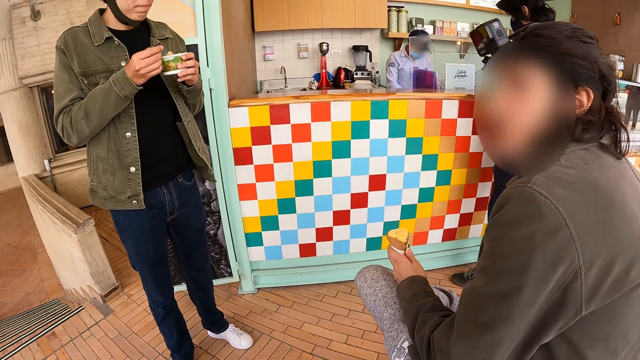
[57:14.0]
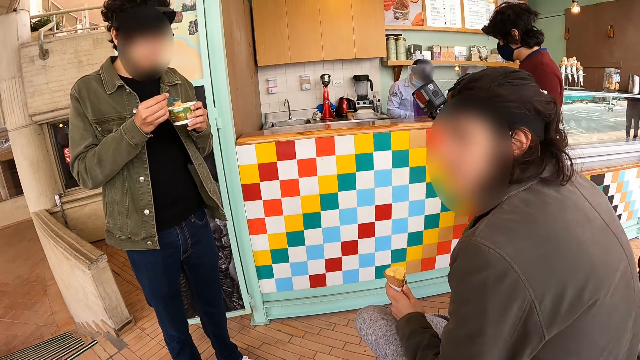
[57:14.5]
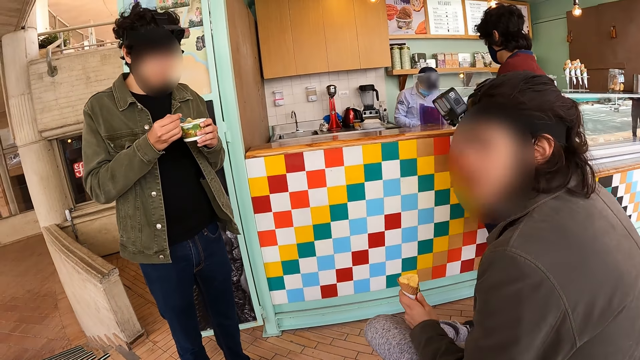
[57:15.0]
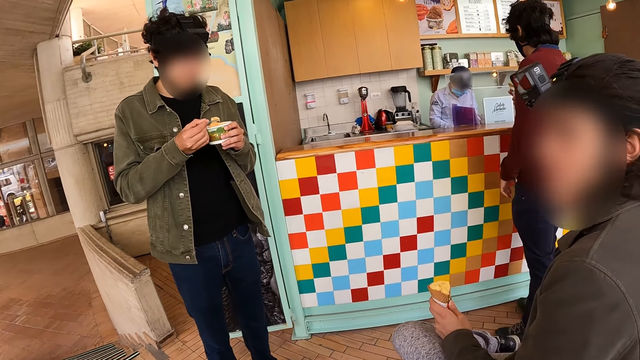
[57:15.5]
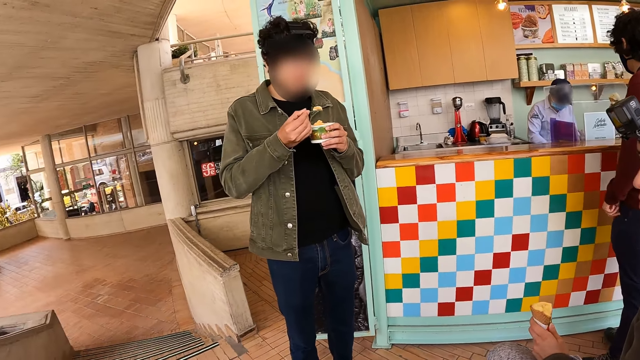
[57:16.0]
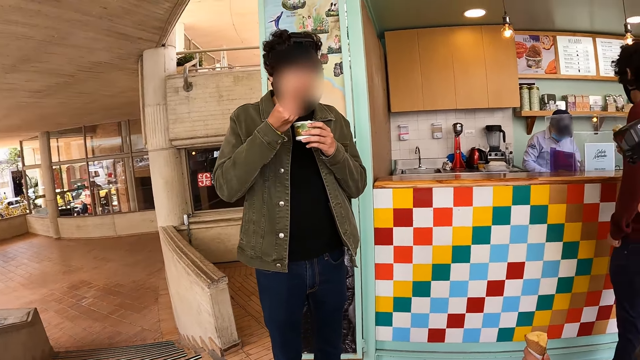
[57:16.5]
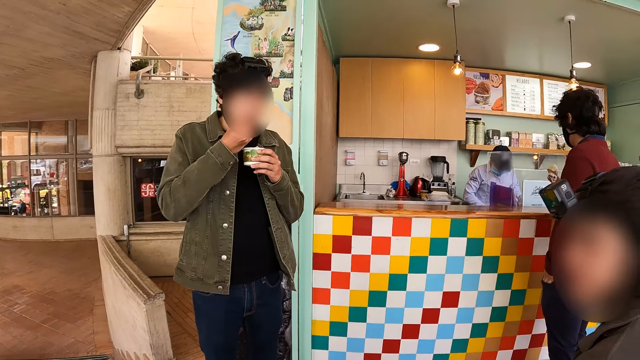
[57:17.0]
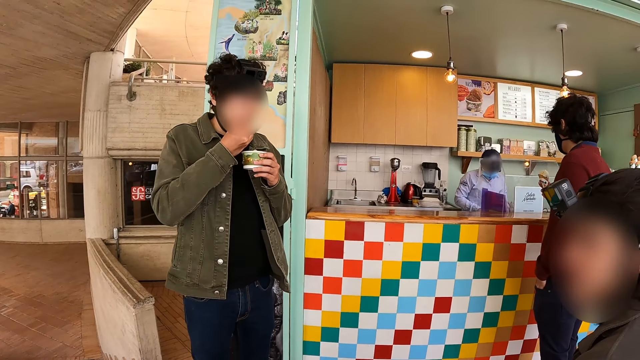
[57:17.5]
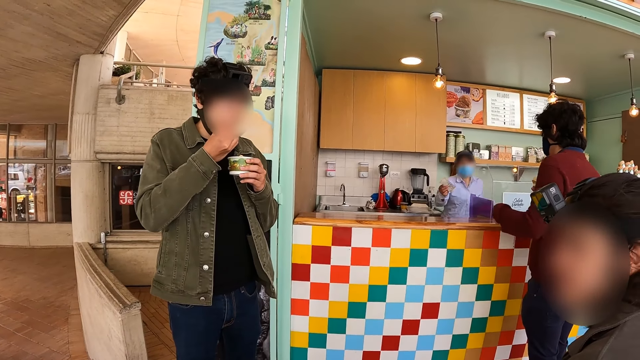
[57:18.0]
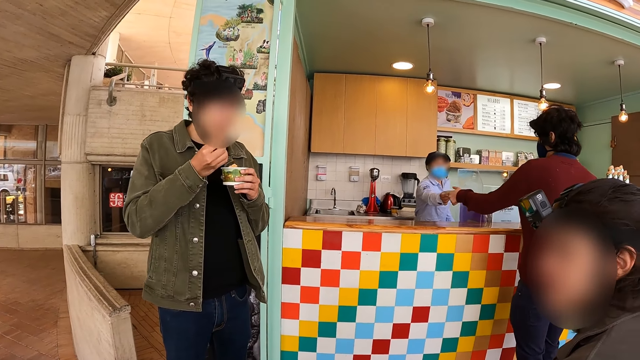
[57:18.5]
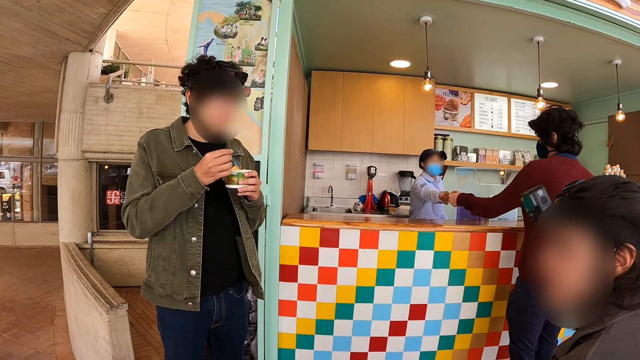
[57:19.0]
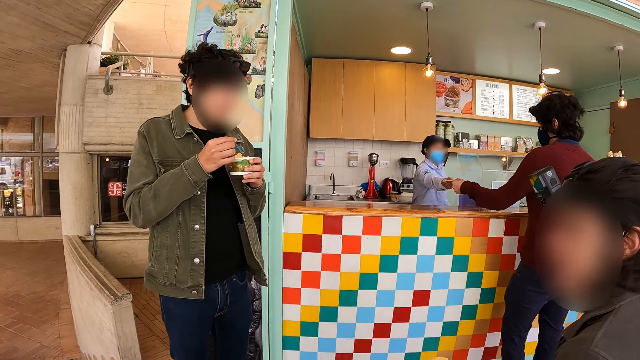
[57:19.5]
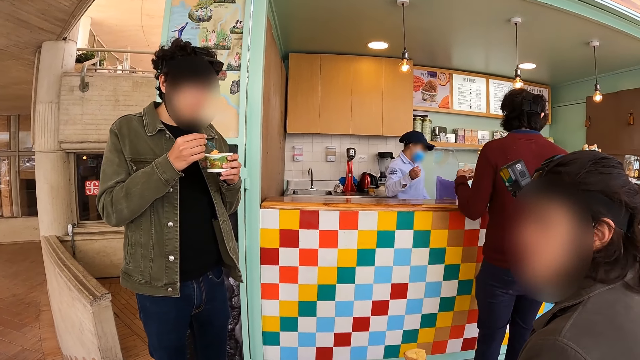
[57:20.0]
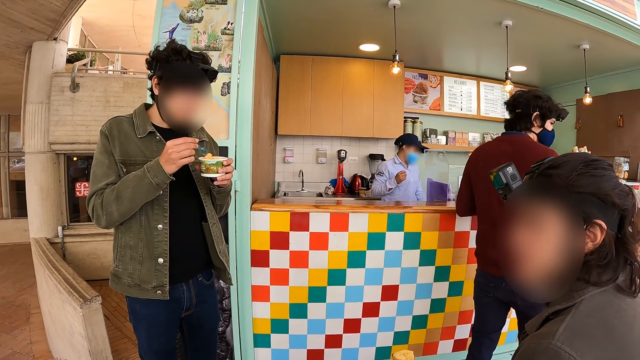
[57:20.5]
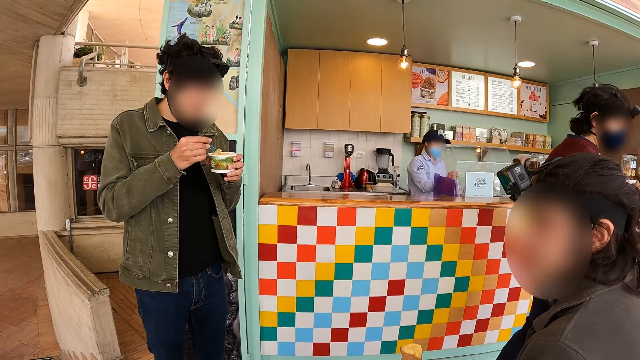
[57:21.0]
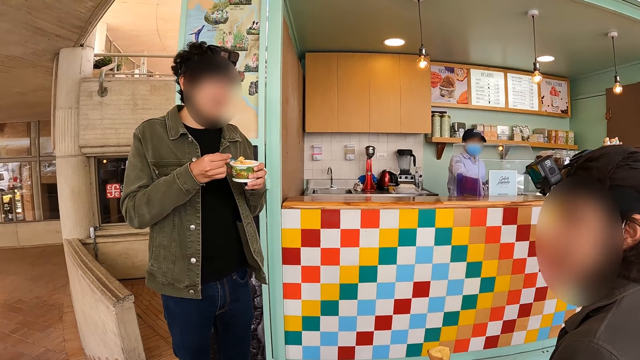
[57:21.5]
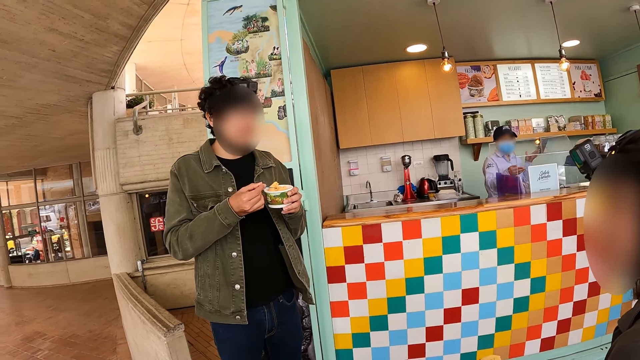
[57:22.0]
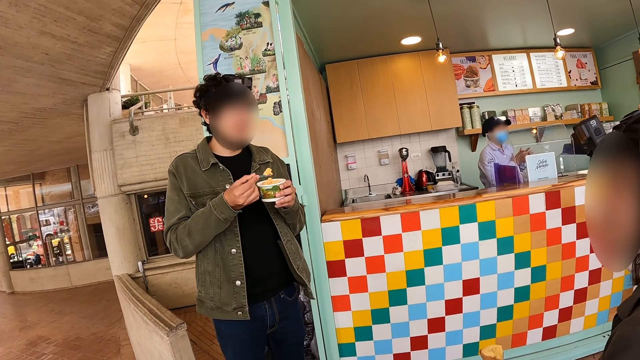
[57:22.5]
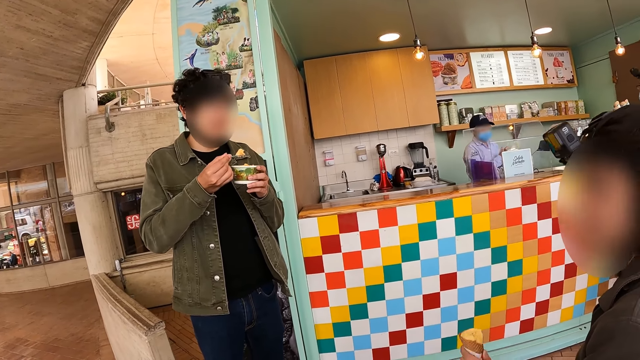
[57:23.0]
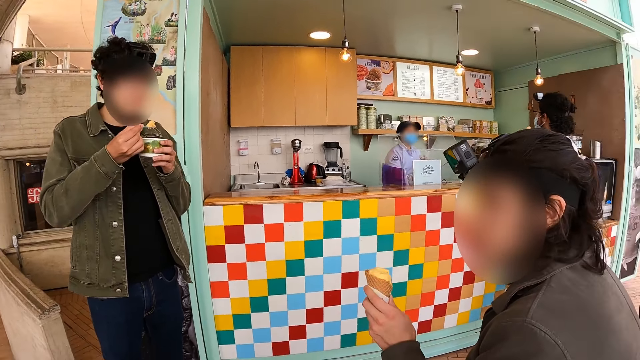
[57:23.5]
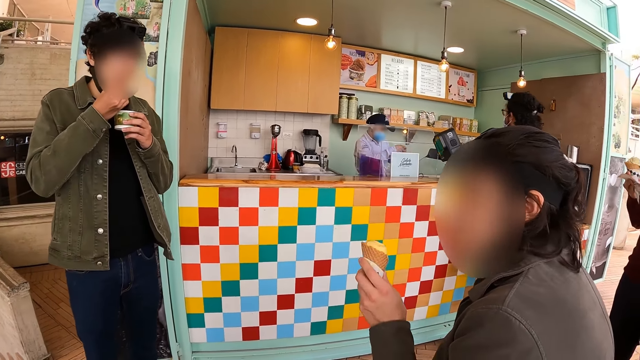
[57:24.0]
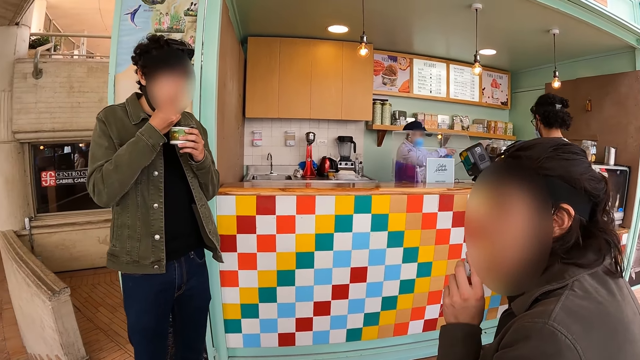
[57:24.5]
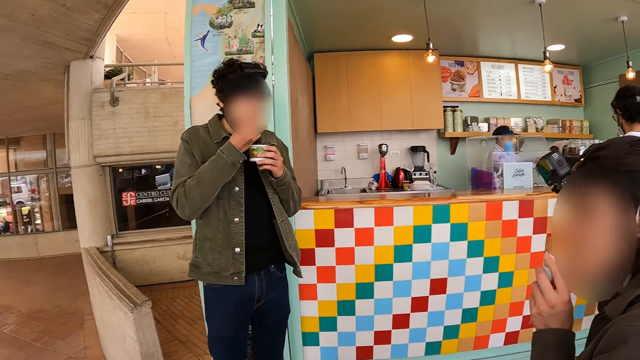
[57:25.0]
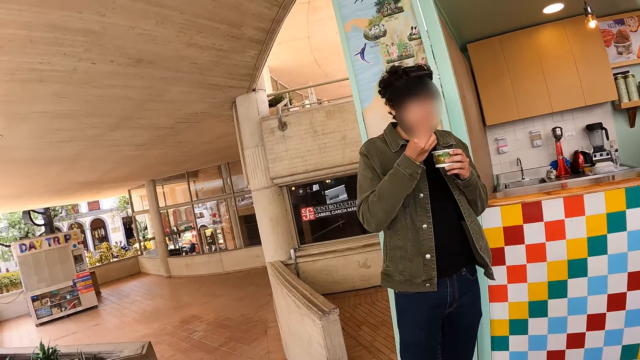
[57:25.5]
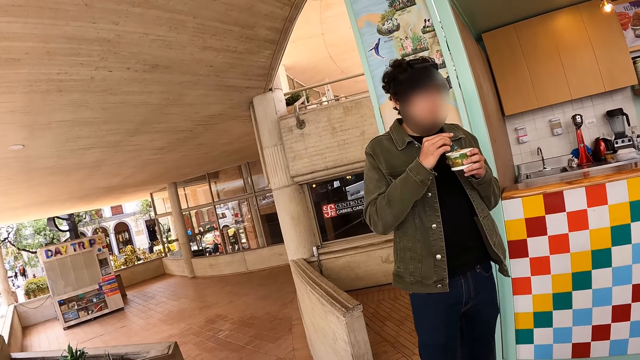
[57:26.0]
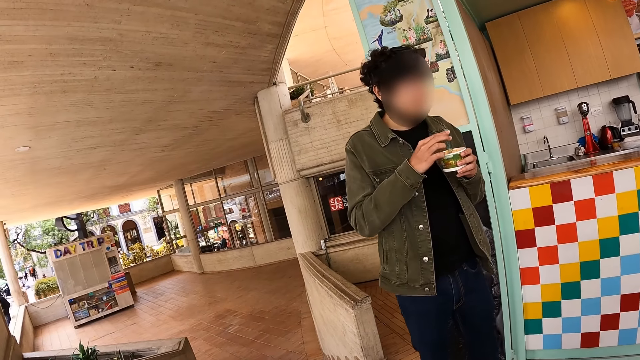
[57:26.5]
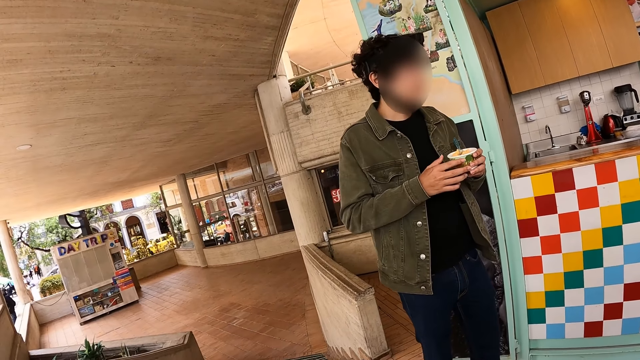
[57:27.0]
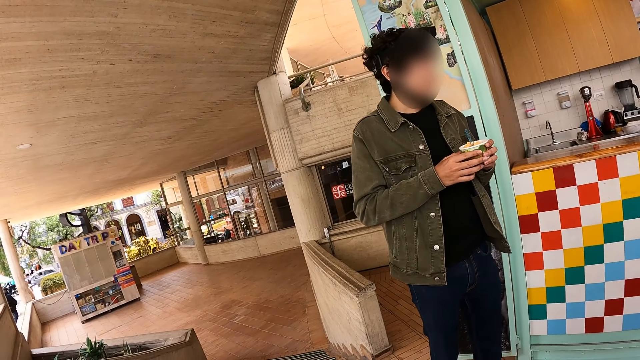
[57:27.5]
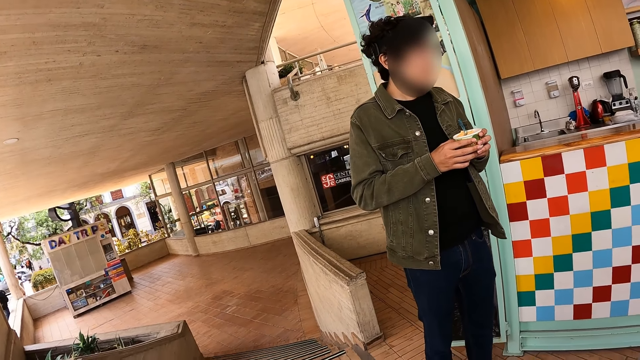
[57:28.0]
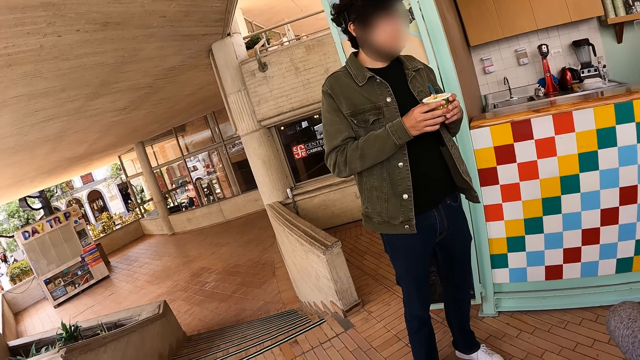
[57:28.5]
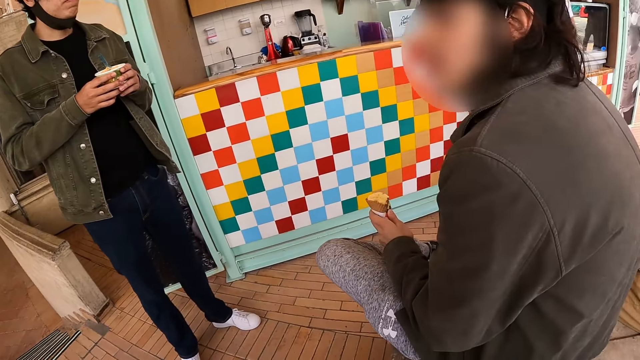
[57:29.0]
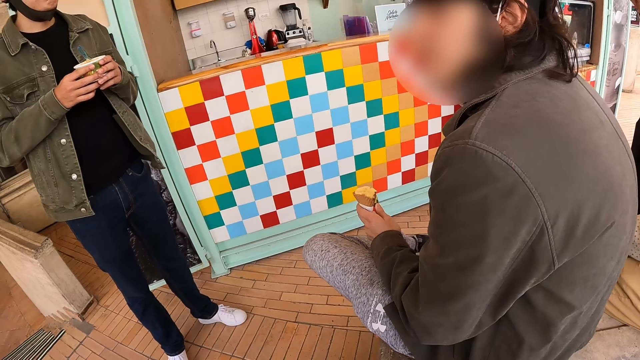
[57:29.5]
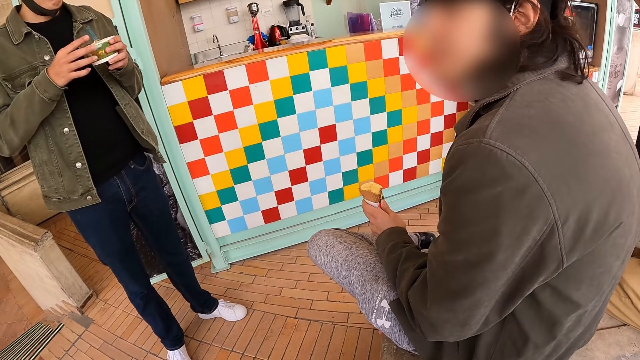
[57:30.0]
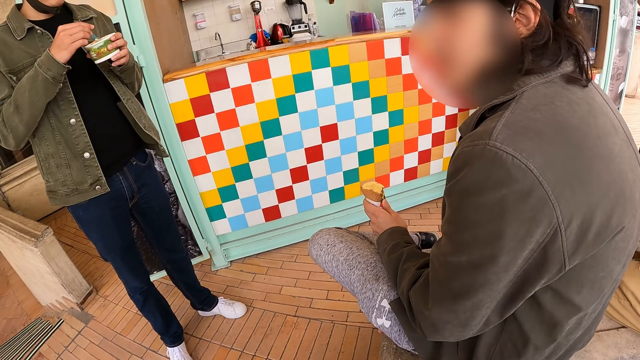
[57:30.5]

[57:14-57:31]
The camera wearer looks around.

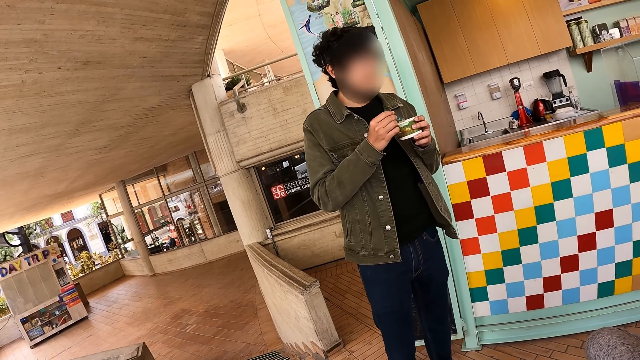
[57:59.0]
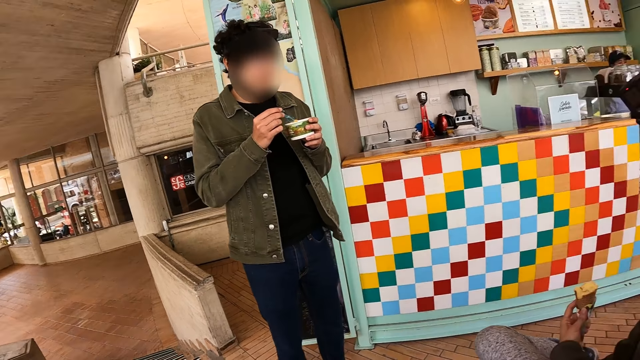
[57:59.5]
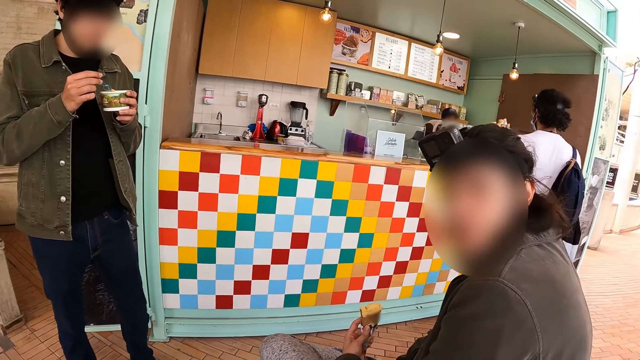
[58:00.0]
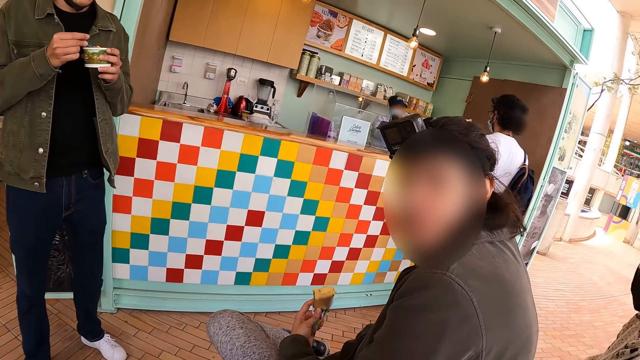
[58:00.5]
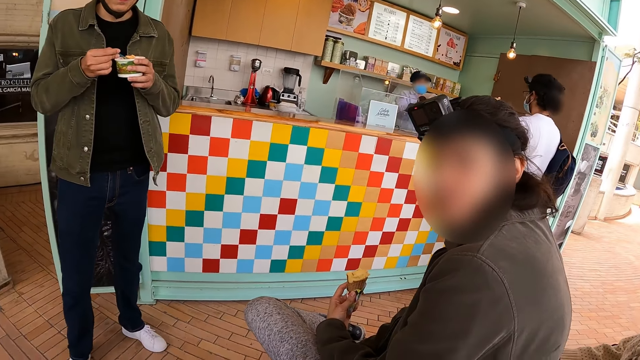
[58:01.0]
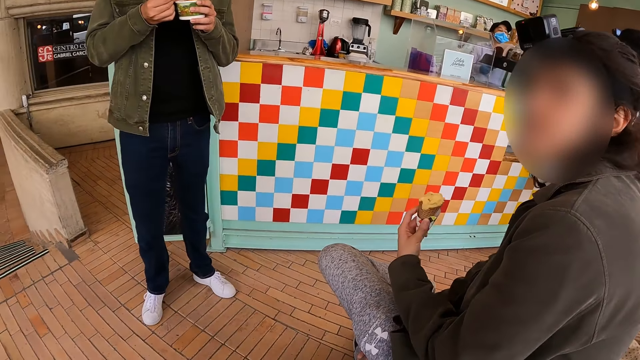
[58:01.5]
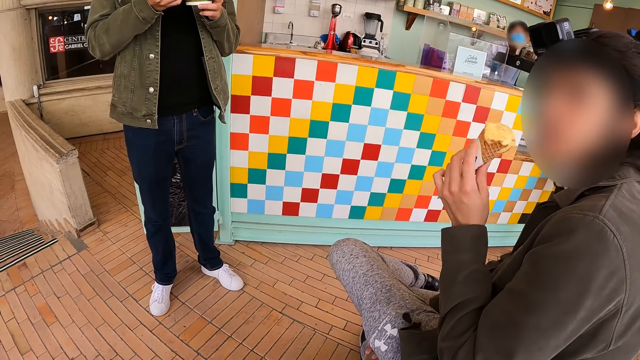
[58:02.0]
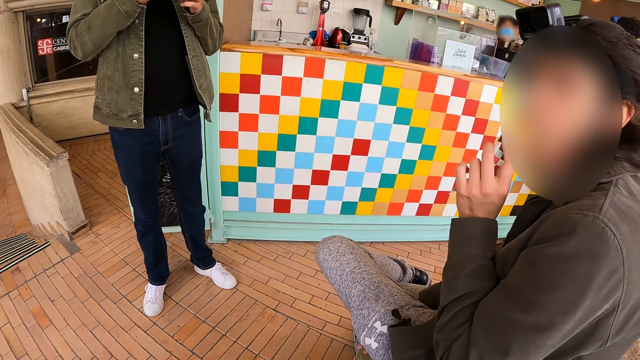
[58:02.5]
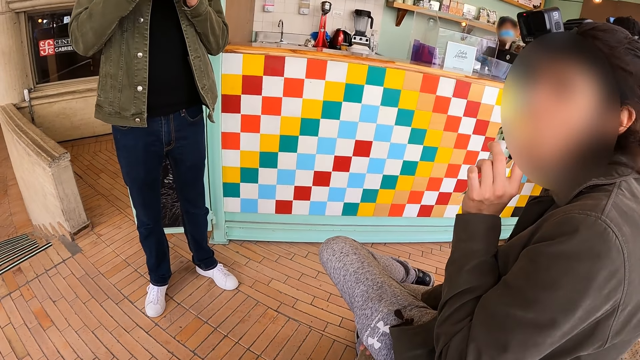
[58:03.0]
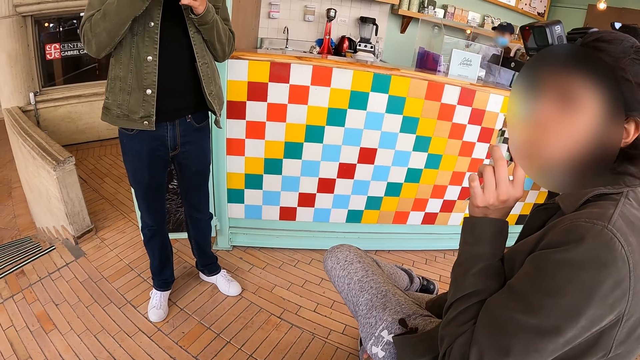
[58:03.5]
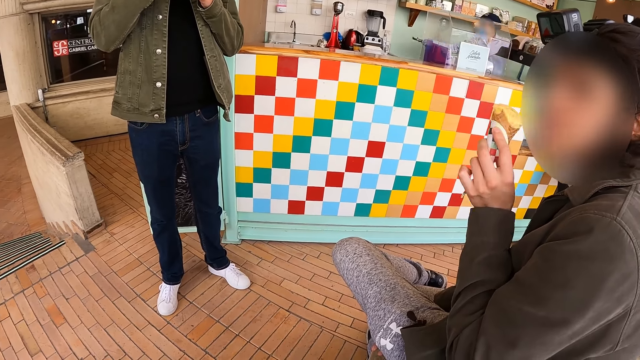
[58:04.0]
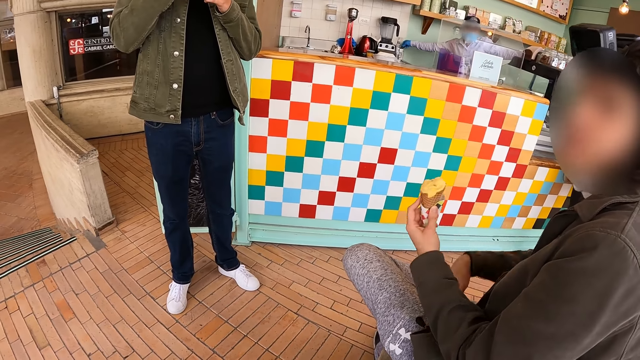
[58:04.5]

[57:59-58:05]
The camera wearer converses with a man.
